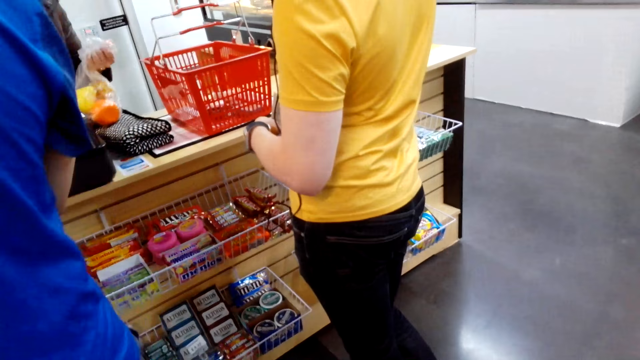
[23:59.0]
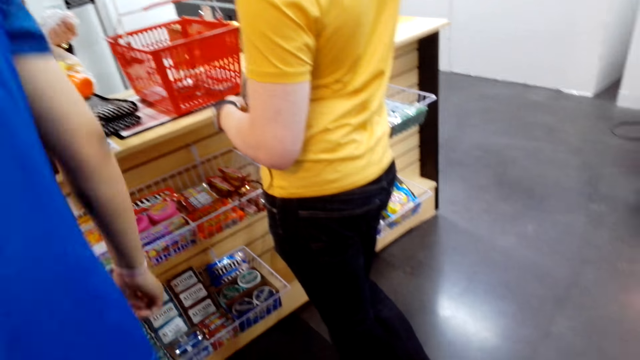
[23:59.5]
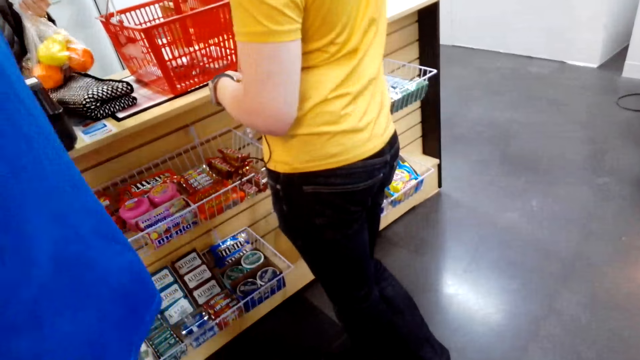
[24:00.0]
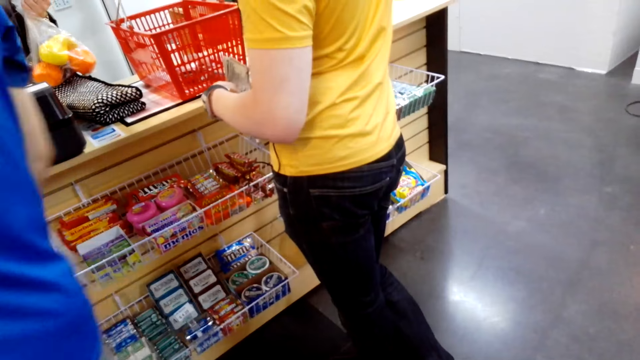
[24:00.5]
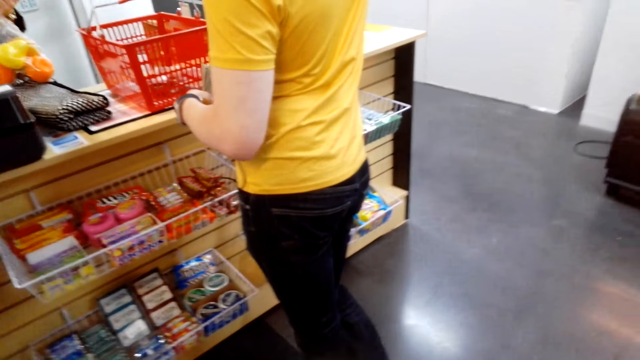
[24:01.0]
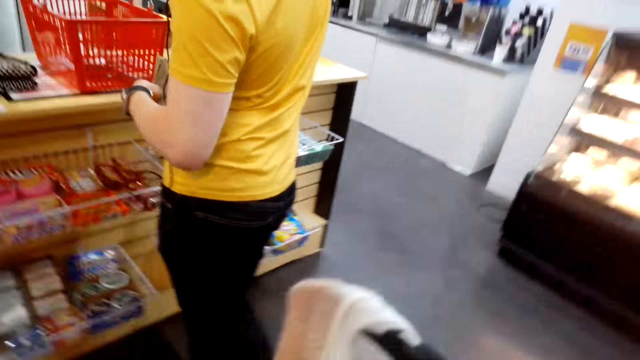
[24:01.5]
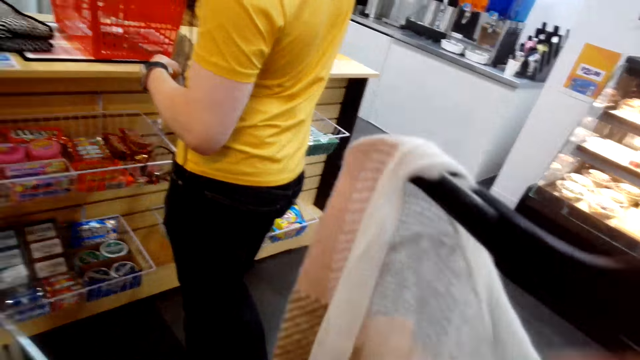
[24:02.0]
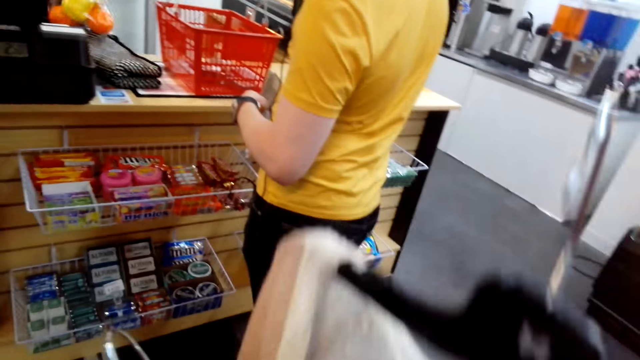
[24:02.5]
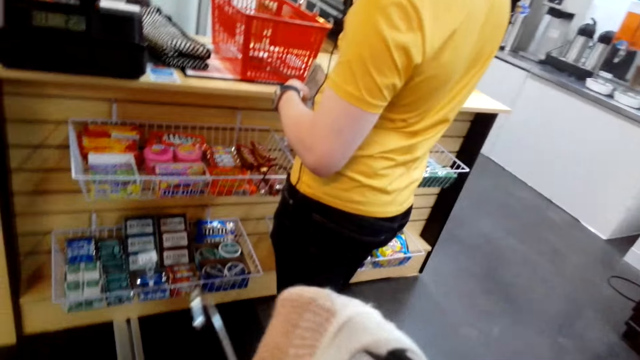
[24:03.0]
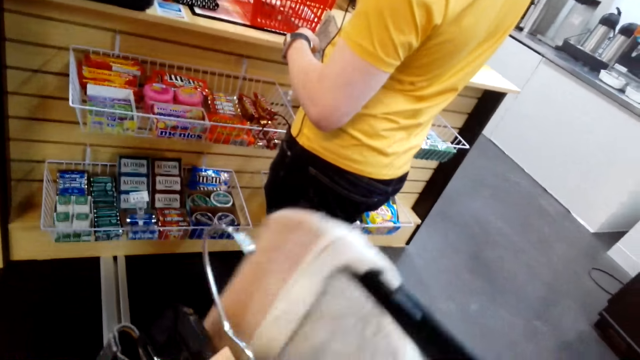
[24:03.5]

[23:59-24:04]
The camera wearer looks around.

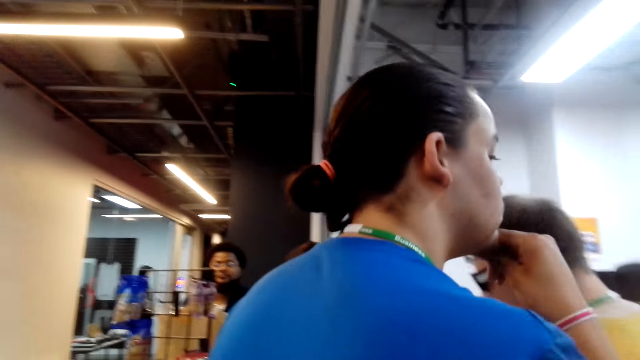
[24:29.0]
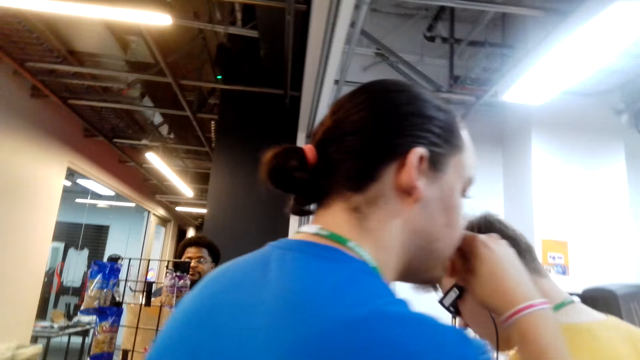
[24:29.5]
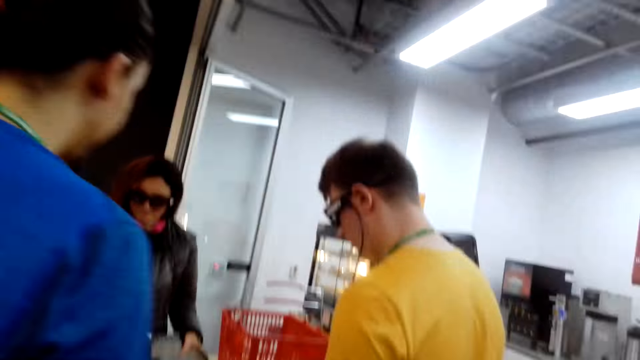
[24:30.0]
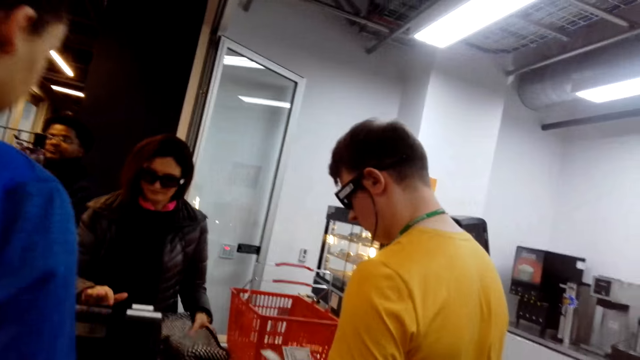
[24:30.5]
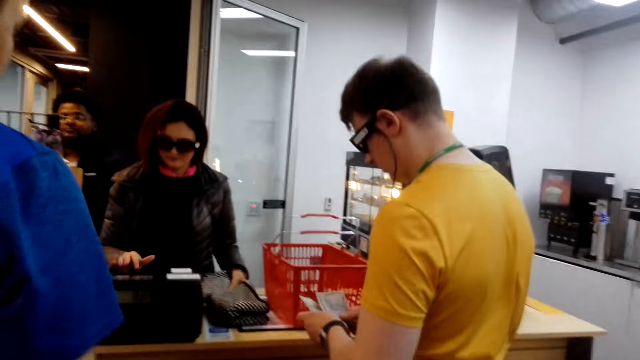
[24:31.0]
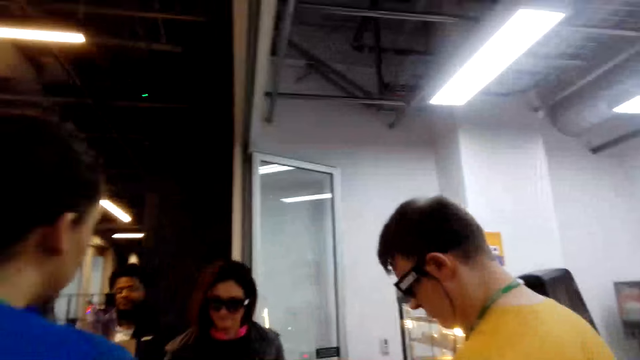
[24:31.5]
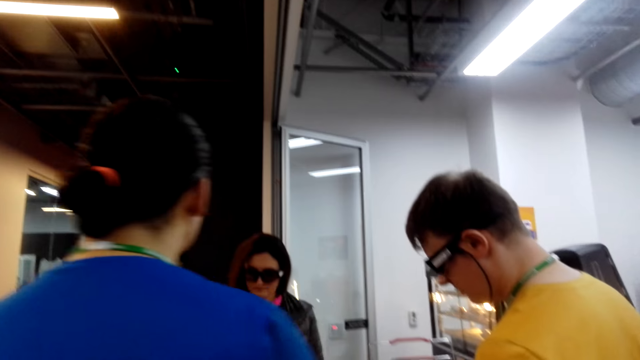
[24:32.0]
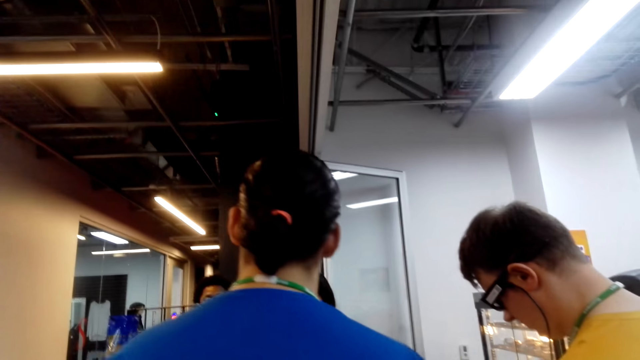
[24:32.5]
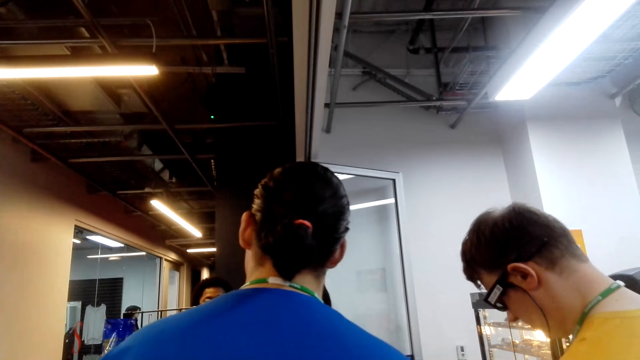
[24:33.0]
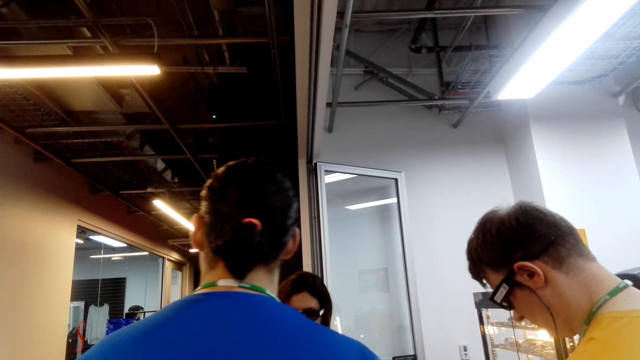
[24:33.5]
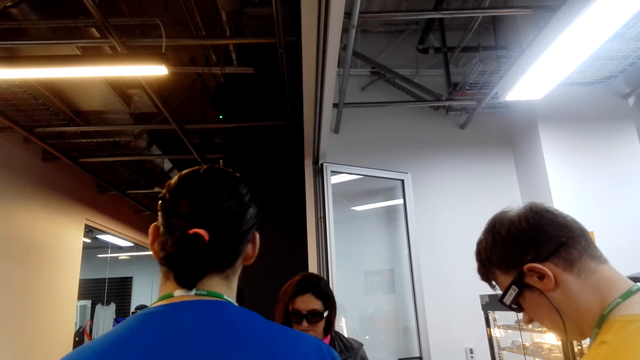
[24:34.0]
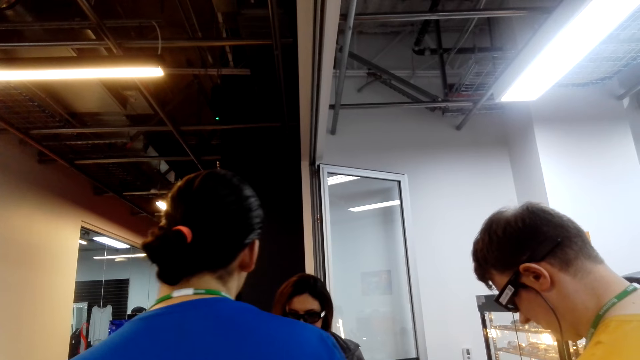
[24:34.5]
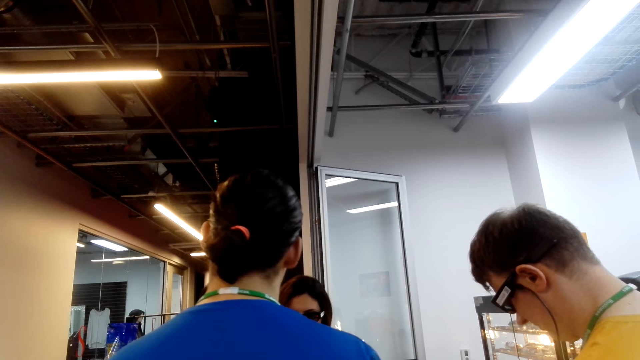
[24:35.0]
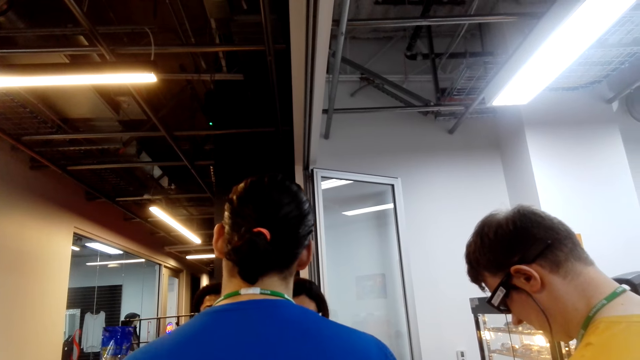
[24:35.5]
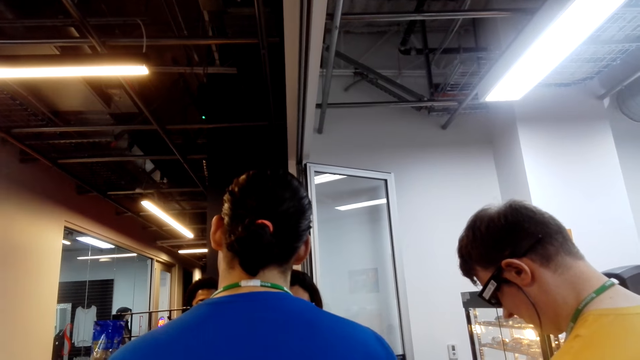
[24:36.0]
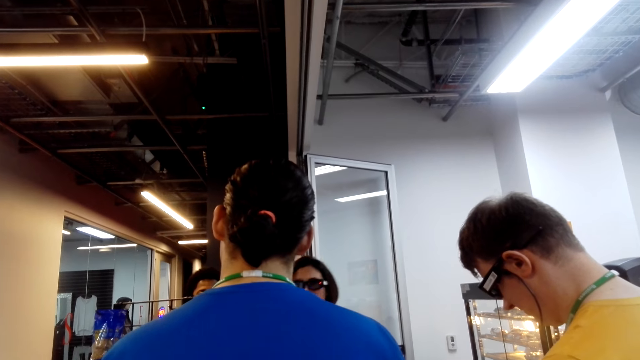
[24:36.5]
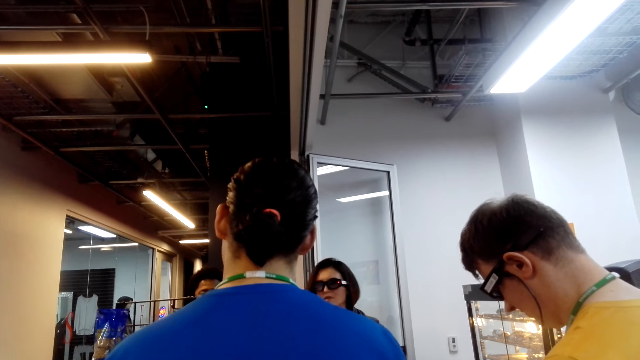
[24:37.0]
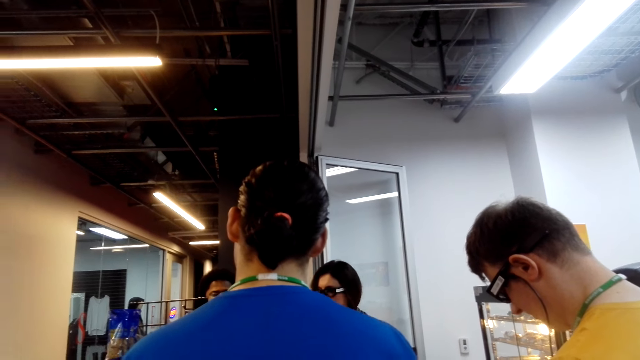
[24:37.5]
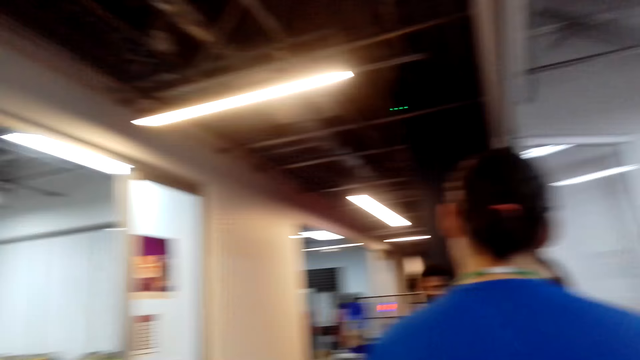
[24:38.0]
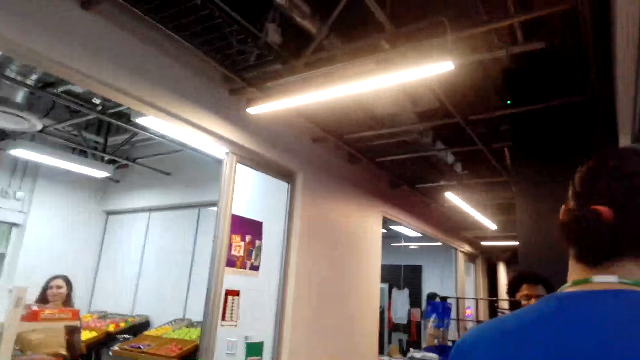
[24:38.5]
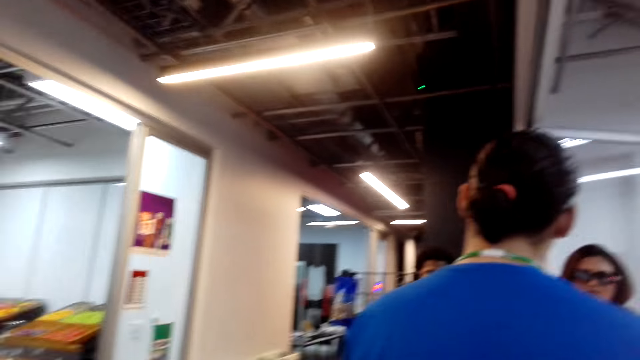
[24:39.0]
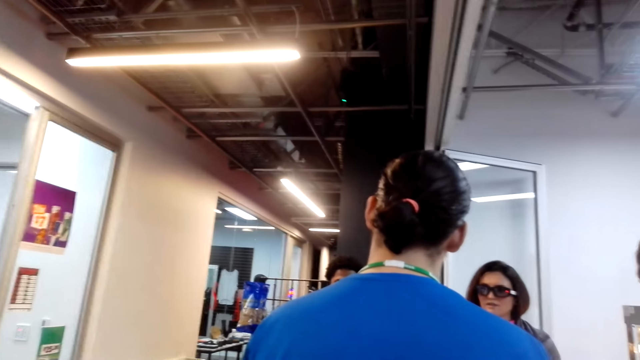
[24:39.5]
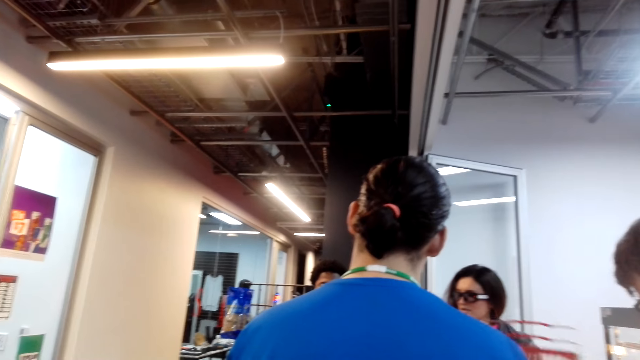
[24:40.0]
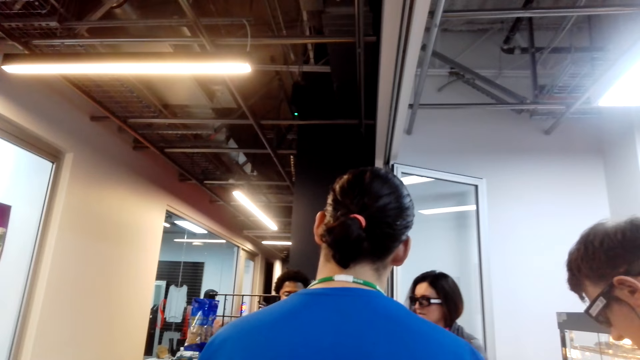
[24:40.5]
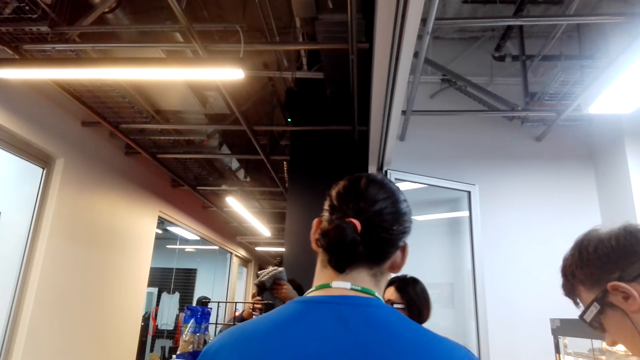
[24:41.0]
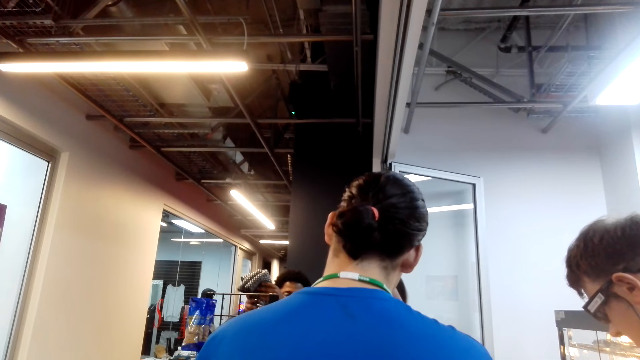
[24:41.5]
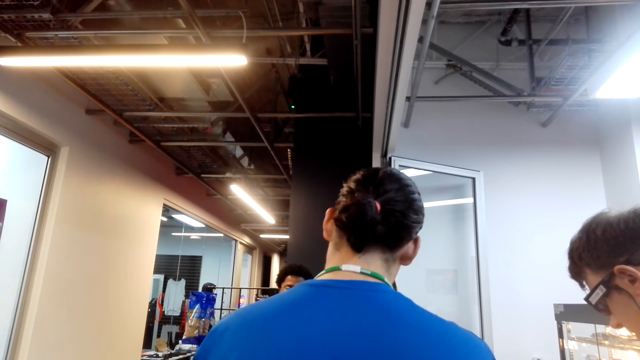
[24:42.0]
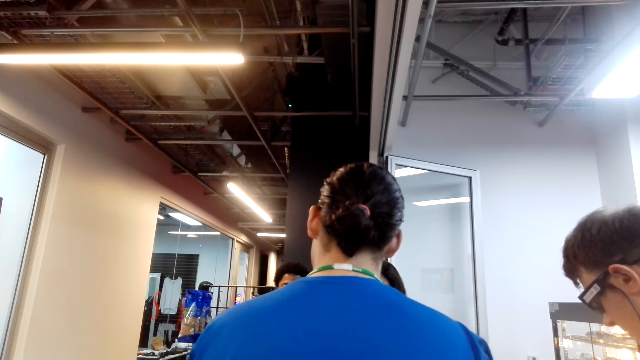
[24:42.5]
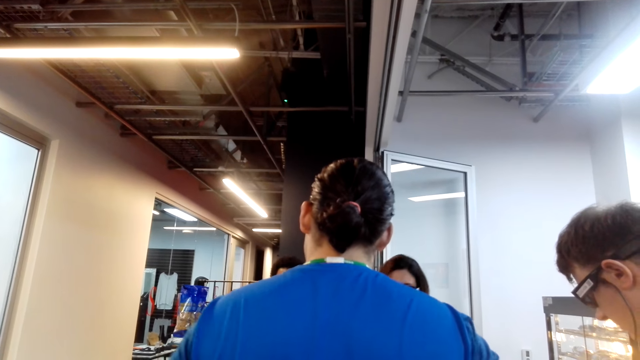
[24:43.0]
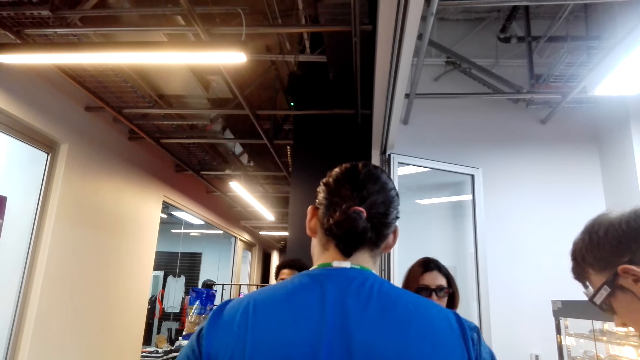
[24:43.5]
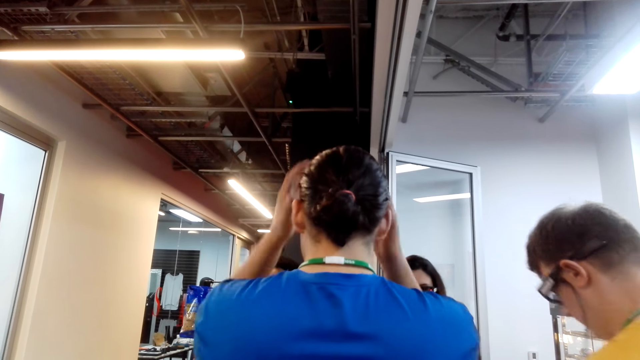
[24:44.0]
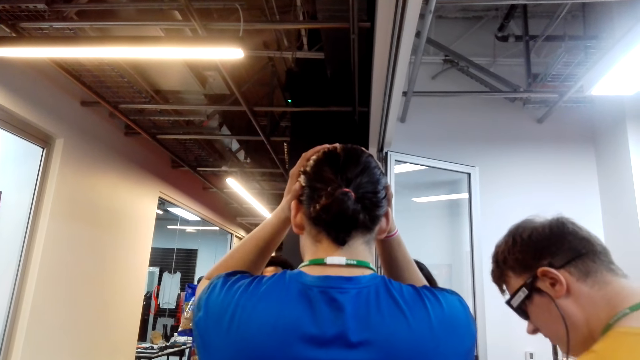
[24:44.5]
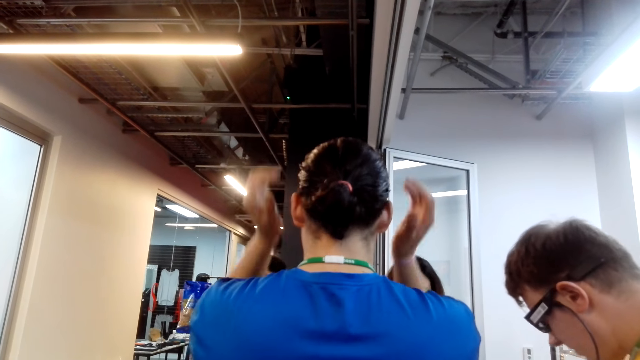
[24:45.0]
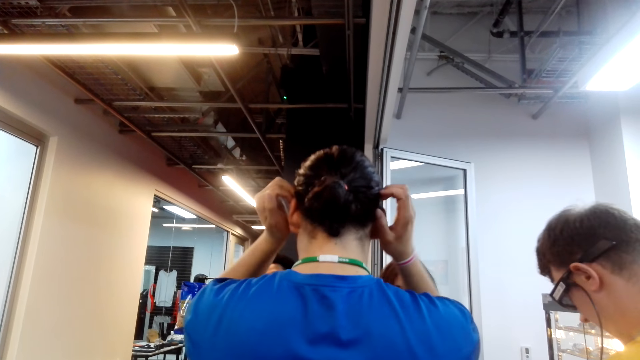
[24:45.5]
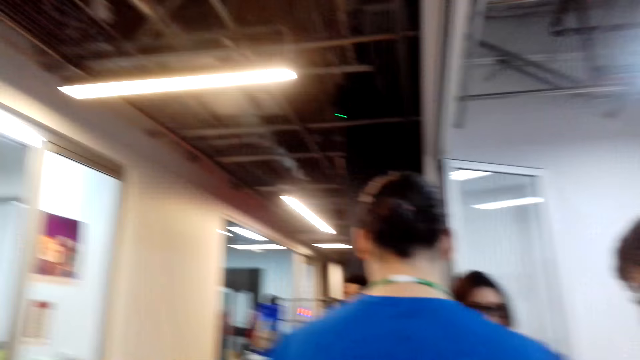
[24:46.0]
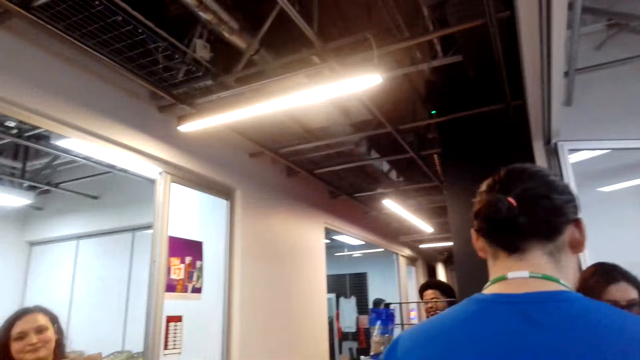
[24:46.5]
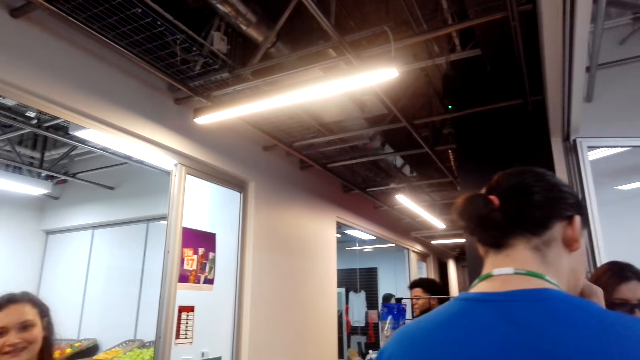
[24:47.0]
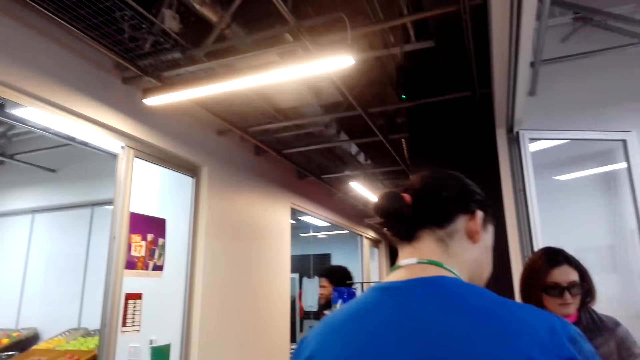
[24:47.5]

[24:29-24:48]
A person is touching his beard. The camera wearer looks around.
